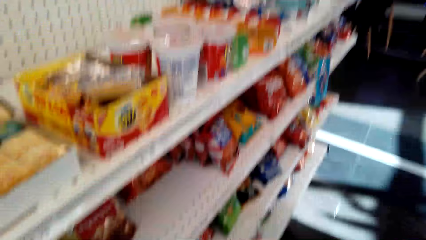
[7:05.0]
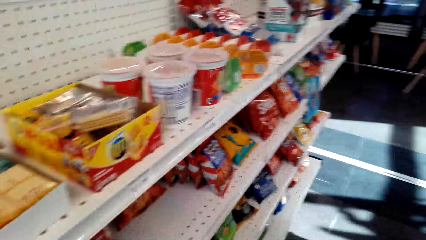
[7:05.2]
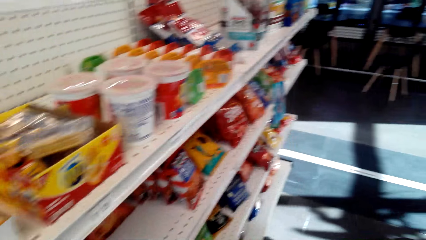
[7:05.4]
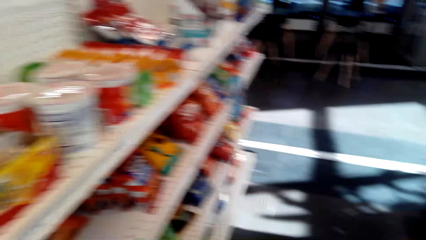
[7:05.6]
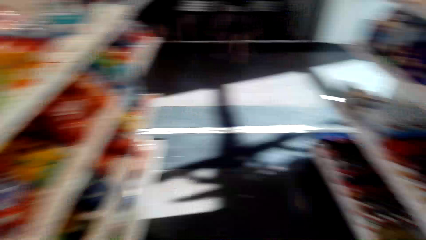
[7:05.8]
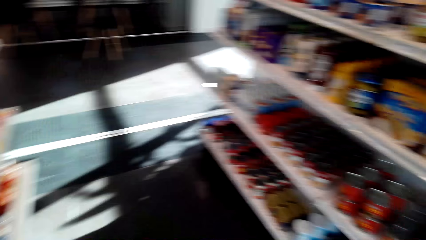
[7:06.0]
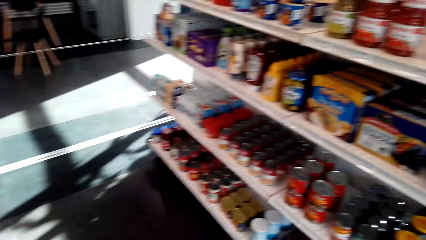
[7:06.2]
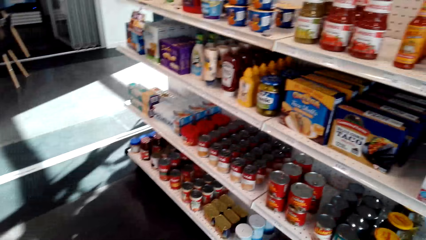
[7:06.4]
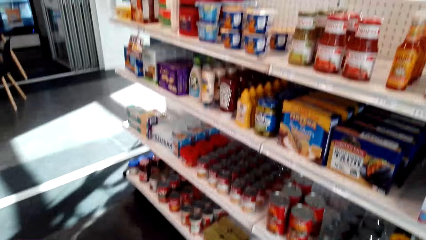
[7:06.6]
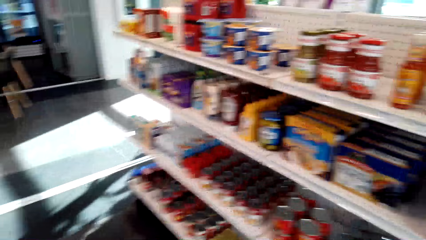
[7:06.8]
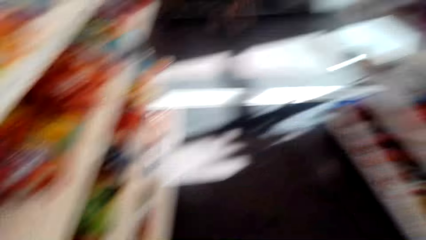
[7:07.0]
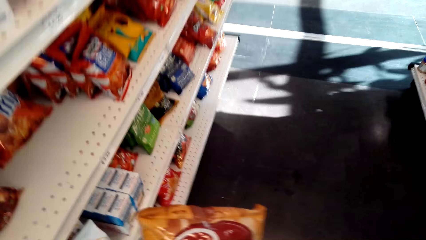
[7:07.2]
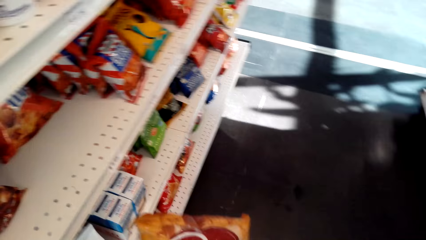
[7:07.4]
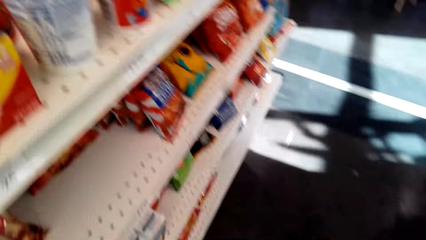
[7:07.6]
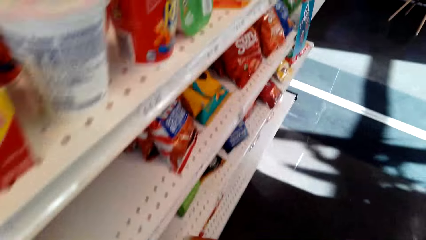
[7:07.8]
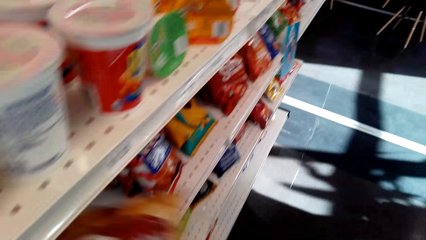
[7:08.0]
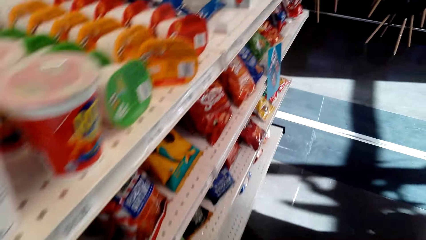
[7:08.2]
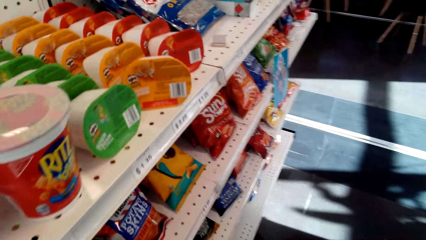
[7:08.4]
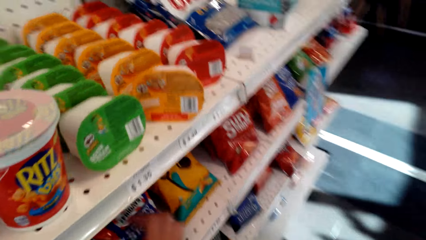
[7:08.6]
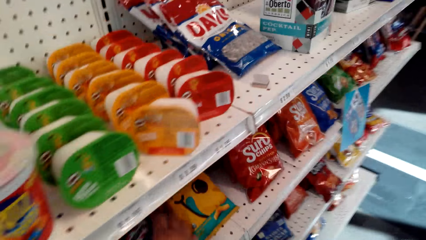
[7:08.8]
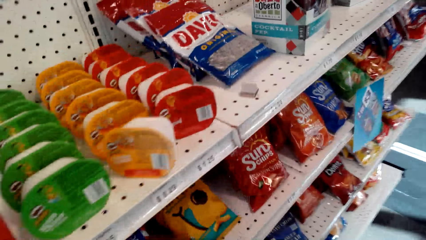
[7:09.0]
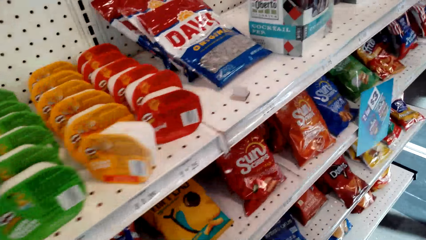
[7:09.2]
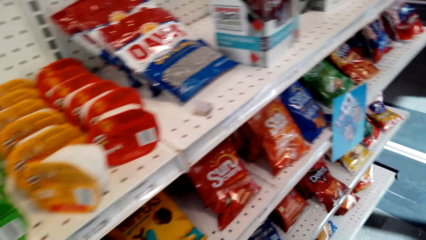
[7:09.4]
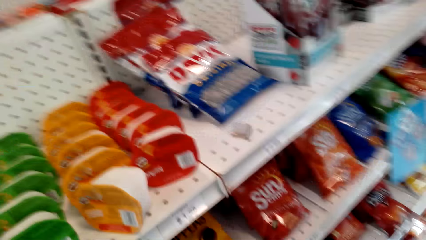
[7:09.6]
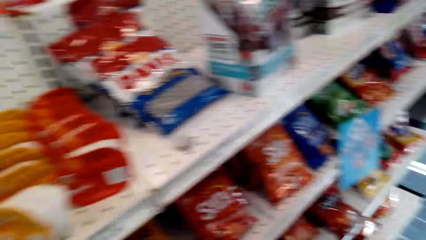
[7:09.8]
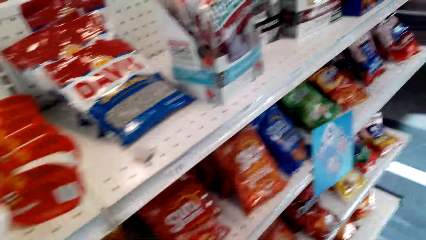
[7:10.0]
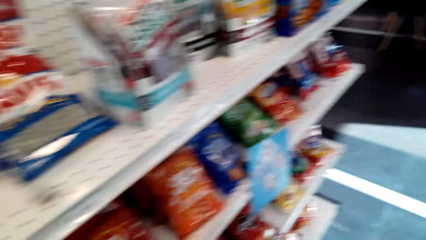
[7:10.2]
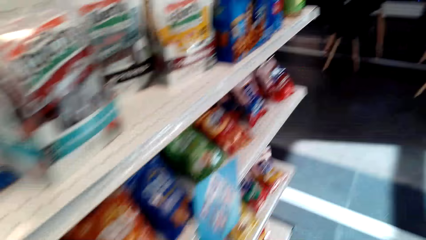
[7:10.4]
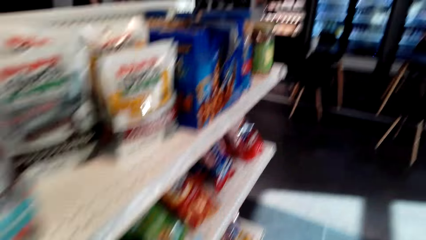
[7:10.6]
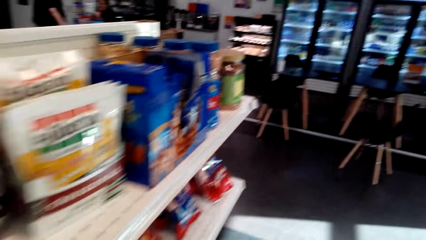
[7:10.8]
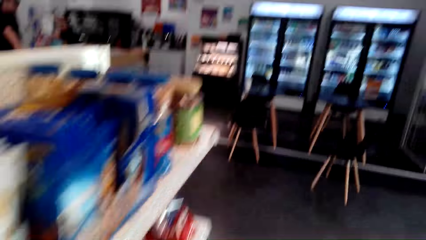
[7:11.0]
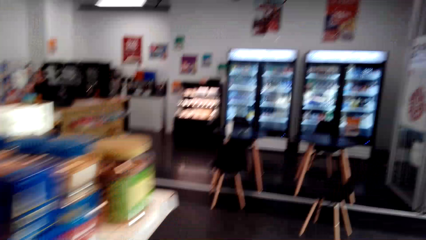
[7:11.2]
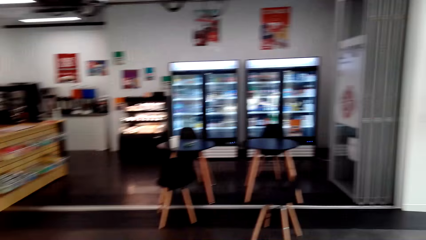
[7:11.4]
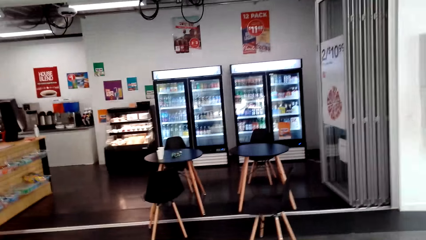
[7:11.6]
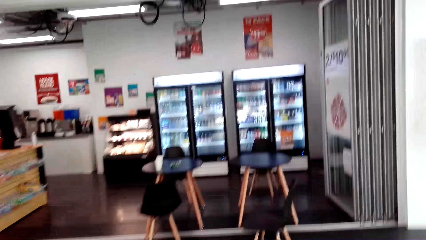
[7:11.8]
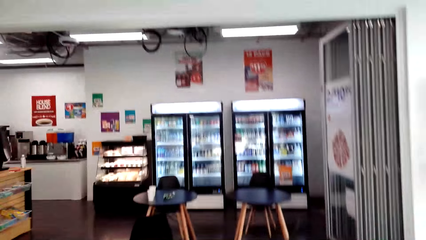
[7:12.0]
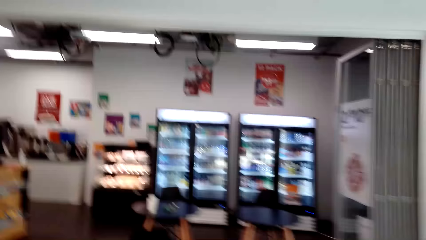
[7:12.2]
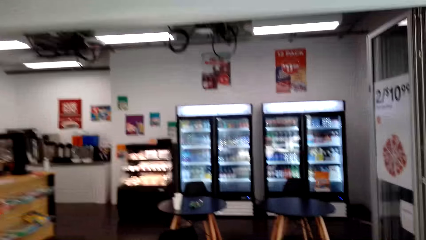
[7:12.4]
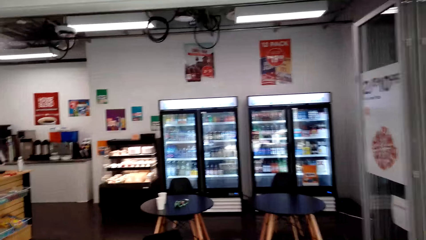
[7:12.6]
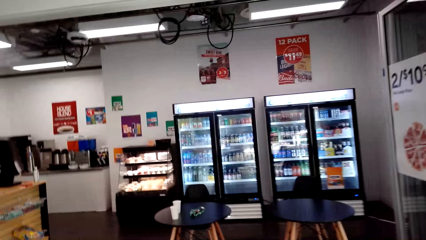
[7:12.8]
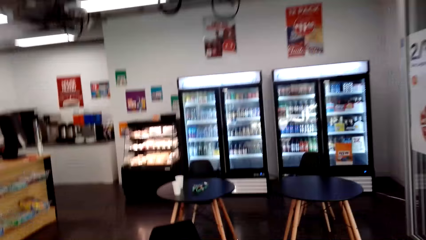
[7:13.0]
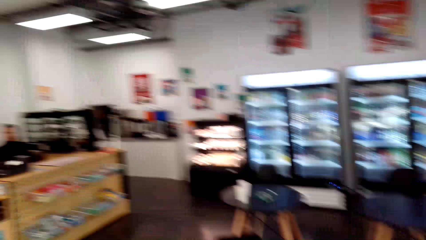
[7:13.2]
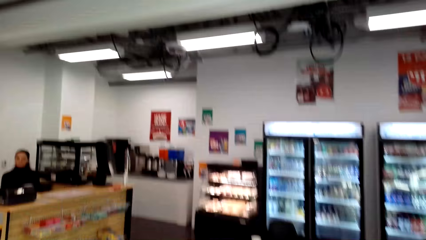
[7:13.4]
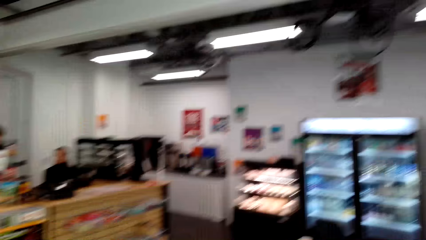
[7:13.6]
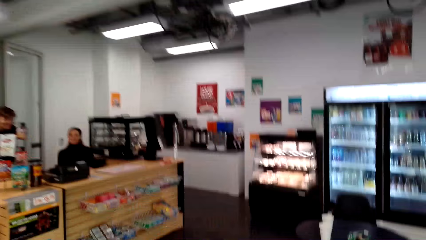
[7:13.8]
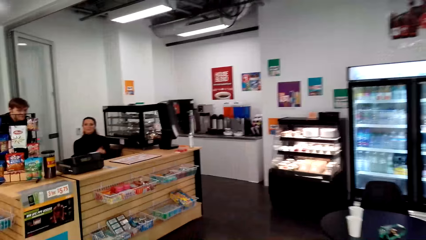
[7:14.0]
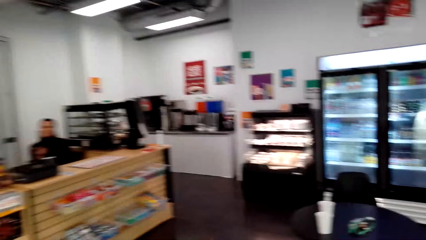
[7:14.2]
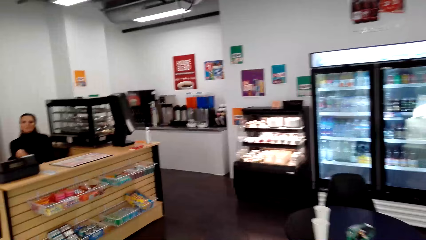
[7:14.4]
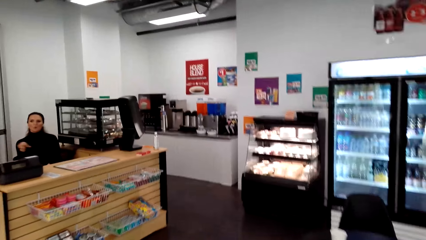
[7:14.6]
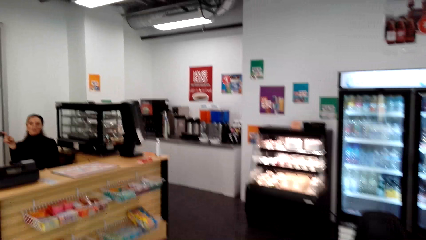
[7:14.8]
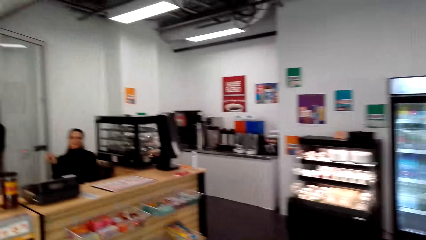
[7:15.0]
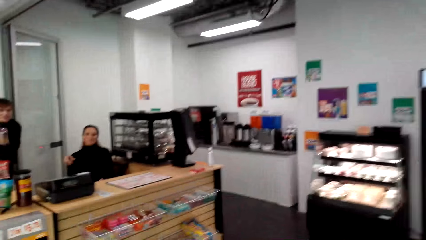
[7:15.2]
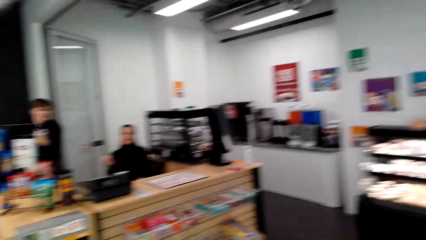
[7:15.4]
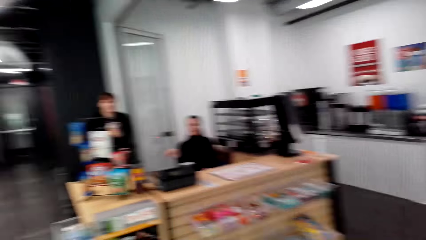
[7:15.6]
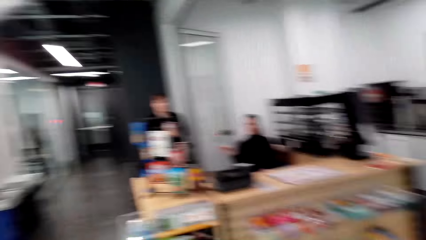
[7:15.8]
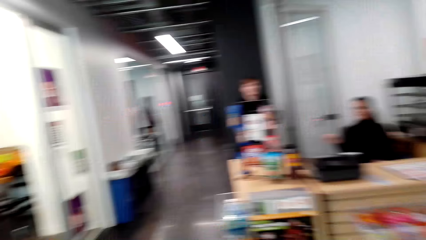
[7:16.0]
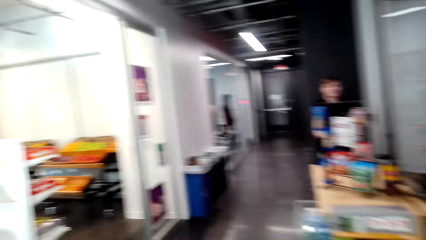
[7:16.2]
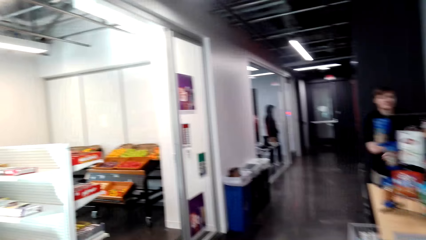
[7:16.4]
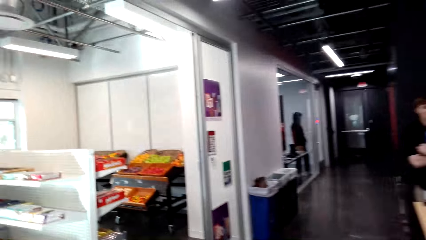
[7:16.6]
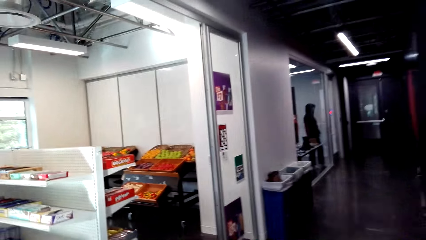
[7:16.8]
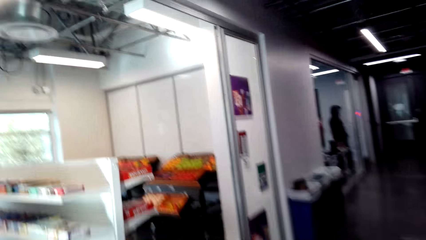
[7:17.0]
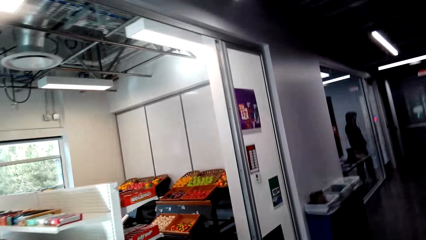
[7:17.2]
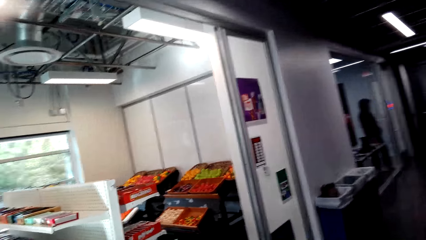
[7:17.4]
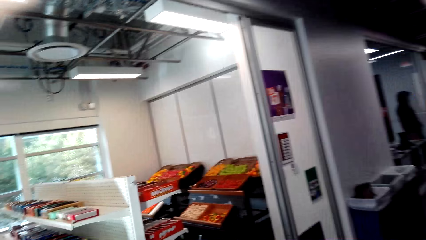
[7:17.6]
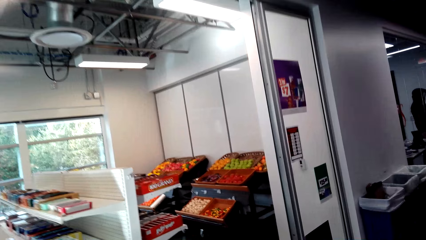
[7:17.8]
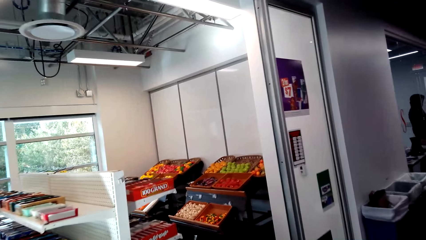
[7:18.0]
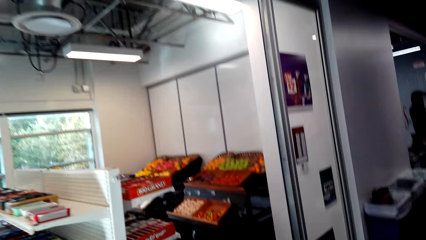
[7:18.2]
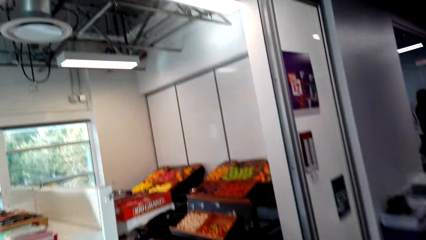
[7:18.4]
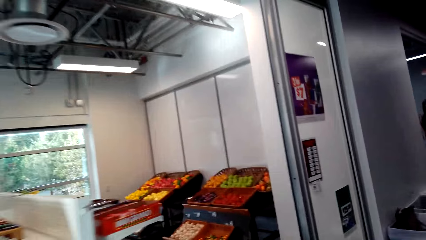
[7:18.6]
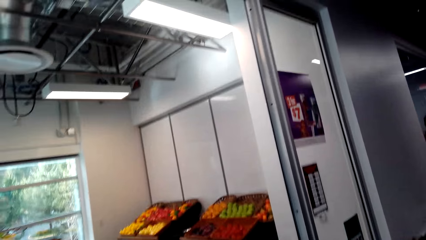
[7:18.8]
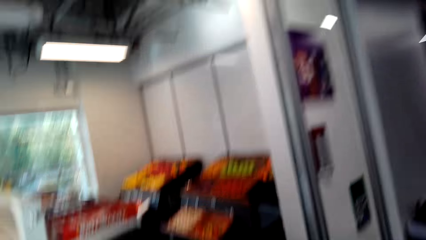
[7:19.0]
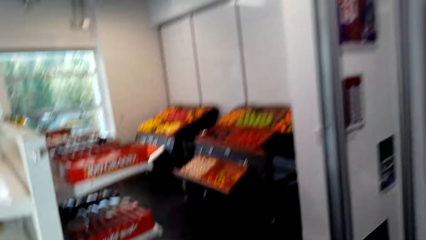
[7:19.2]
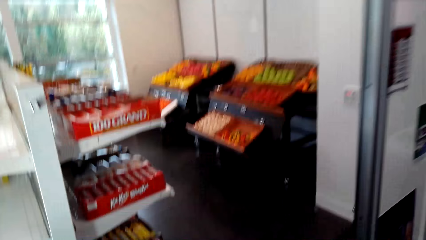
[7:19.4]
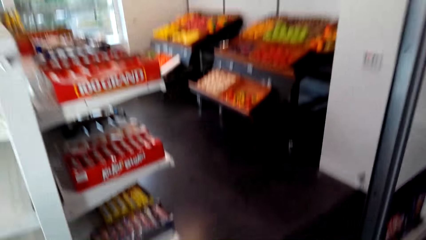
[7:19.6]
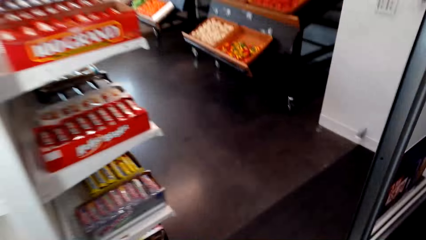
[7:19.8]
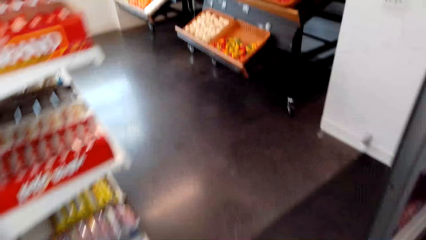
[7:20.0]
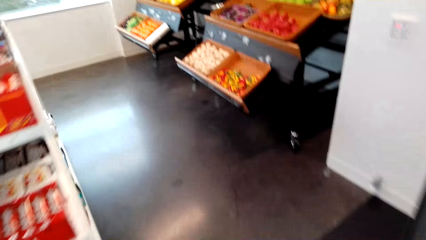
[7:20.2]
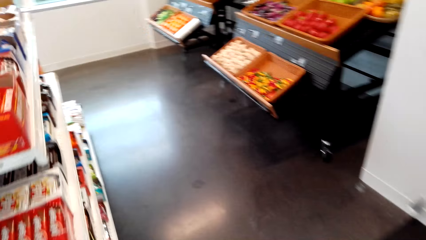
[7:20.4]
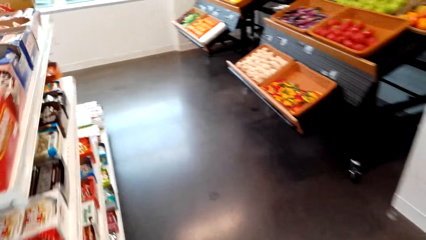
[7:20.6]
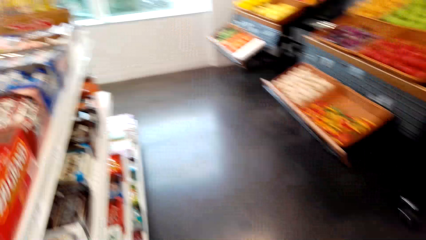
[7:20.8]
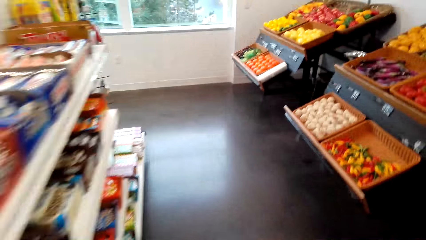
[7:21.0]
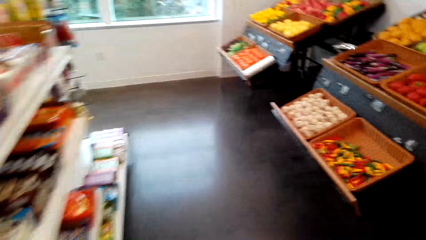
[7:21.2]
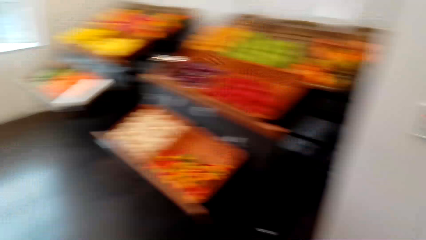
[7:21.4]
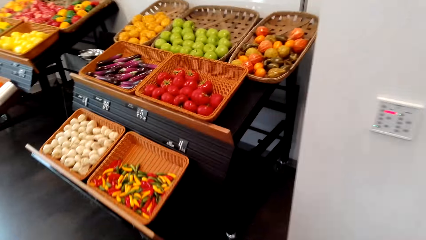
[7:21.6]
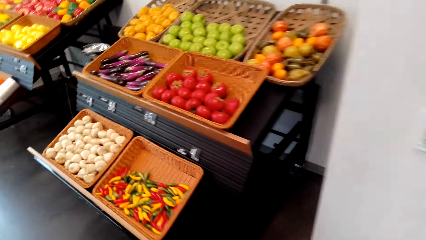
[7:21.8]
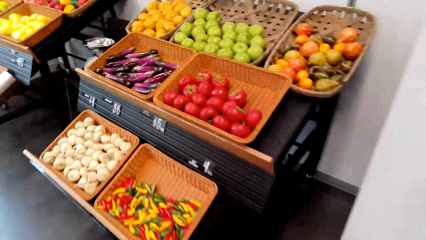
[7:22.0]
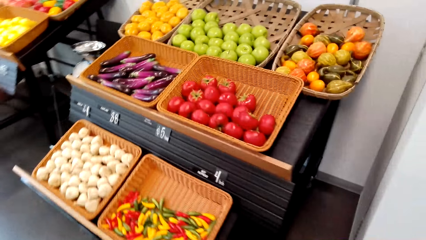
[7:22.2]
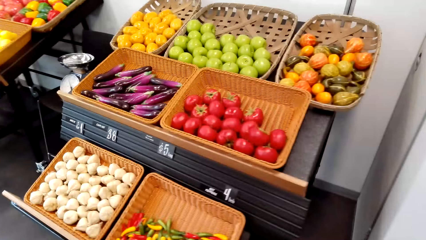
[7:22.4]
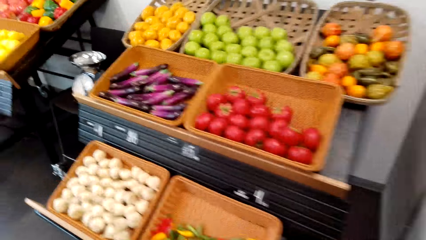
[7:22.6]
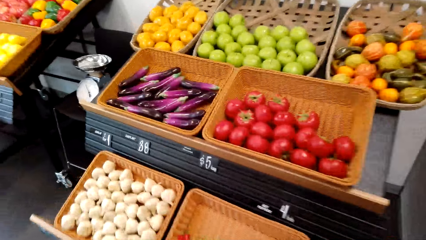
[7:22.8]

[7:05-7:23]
The camera wearer looks around. They walk across the store. A woman converses with the camera wearer. The camera wearer moves around the mall.
